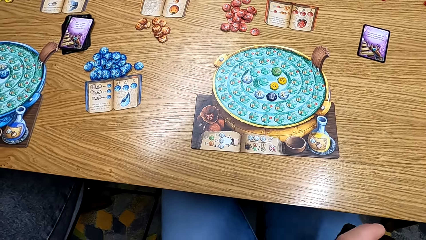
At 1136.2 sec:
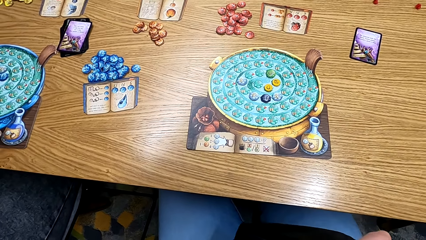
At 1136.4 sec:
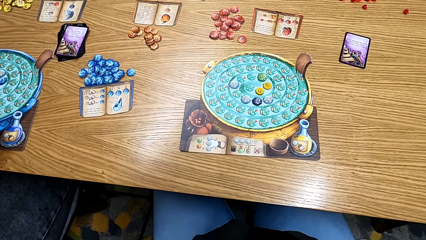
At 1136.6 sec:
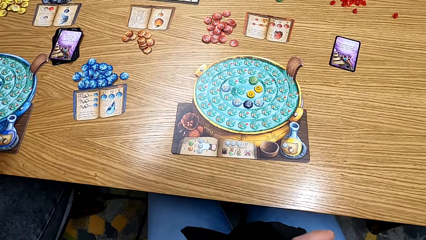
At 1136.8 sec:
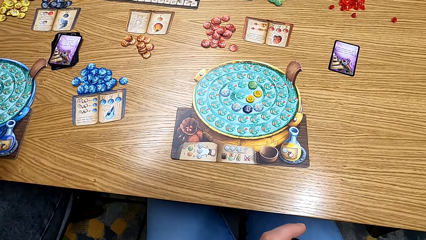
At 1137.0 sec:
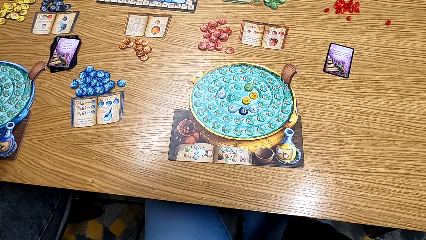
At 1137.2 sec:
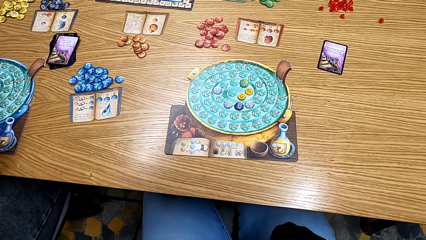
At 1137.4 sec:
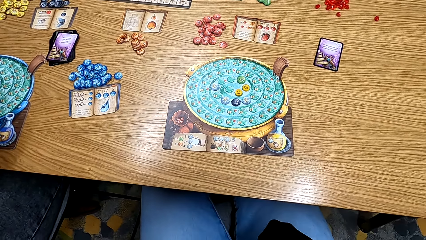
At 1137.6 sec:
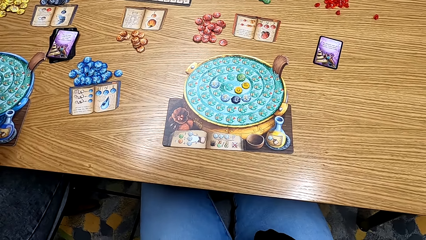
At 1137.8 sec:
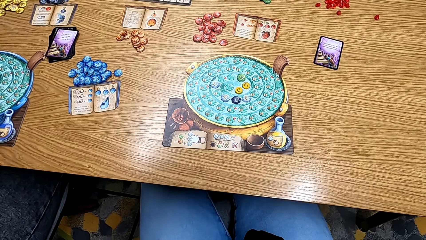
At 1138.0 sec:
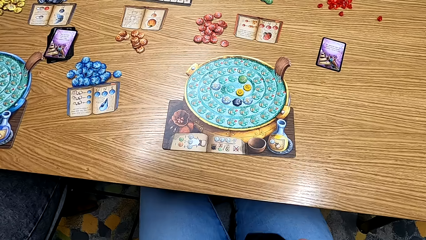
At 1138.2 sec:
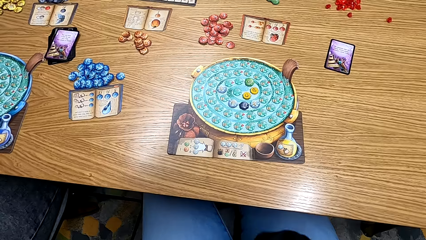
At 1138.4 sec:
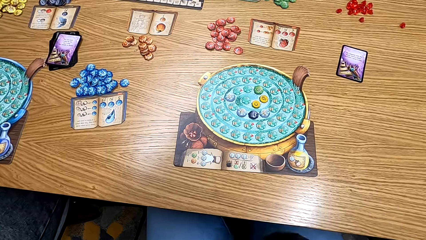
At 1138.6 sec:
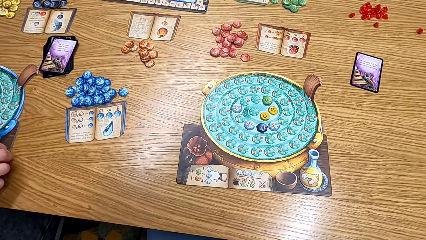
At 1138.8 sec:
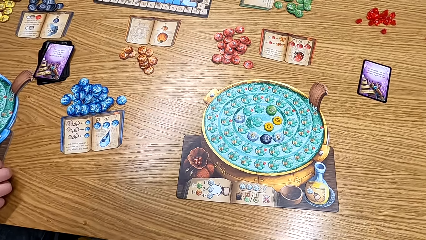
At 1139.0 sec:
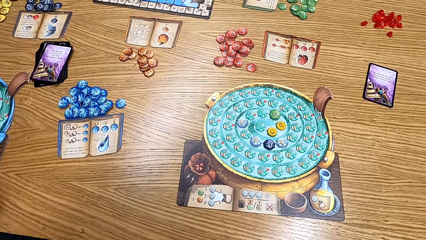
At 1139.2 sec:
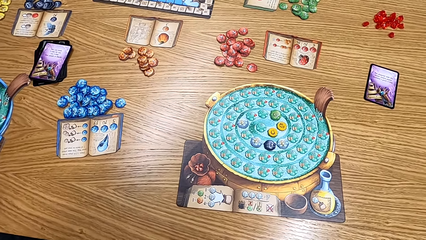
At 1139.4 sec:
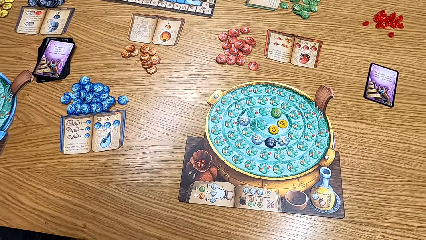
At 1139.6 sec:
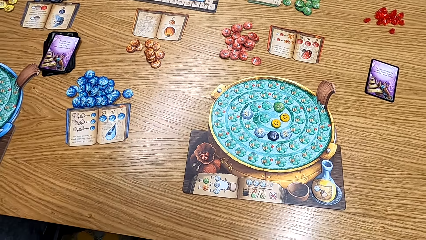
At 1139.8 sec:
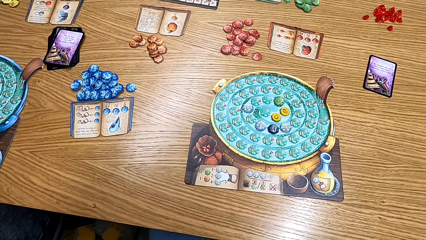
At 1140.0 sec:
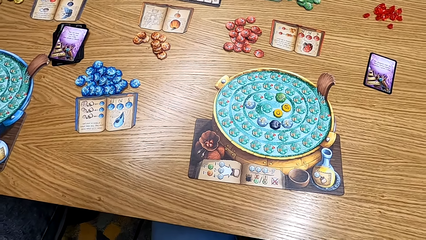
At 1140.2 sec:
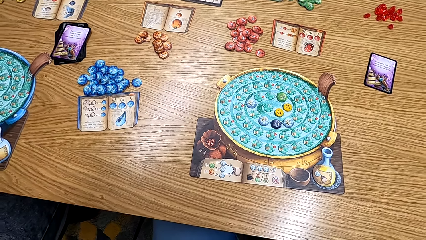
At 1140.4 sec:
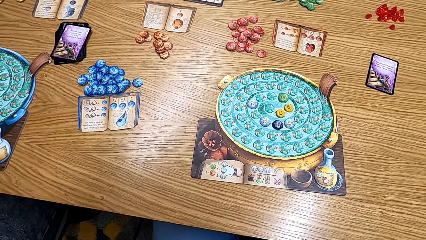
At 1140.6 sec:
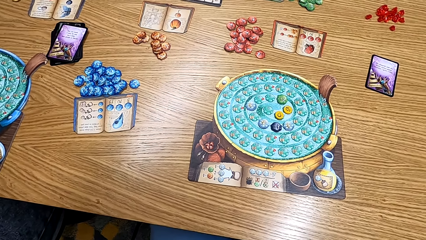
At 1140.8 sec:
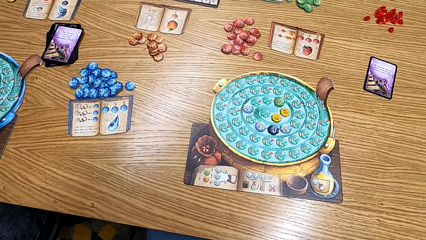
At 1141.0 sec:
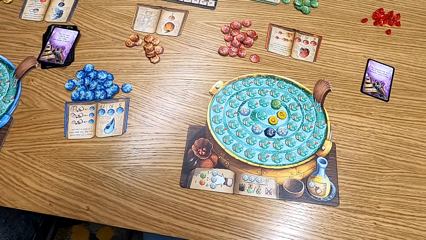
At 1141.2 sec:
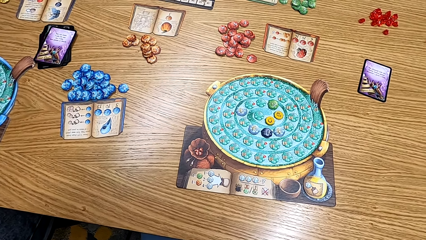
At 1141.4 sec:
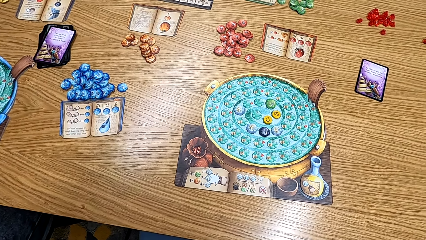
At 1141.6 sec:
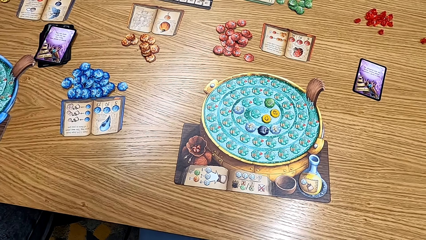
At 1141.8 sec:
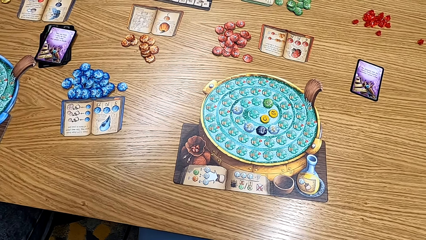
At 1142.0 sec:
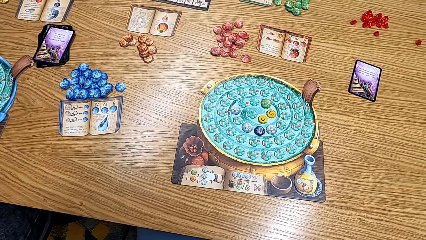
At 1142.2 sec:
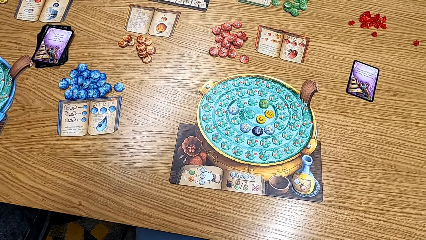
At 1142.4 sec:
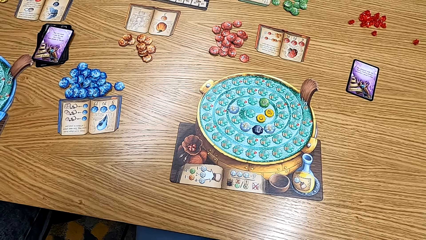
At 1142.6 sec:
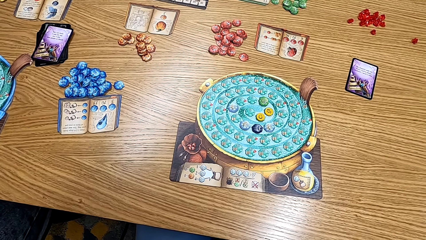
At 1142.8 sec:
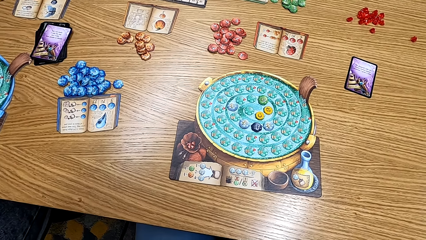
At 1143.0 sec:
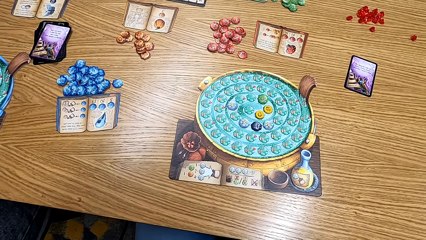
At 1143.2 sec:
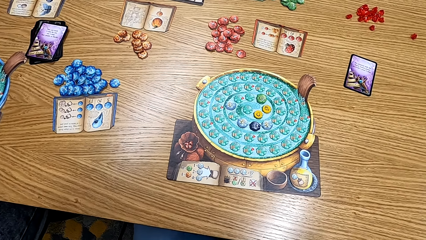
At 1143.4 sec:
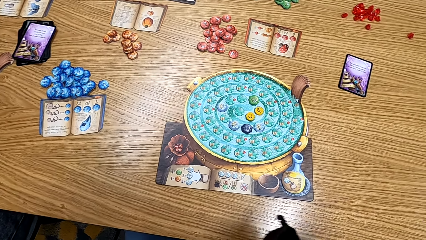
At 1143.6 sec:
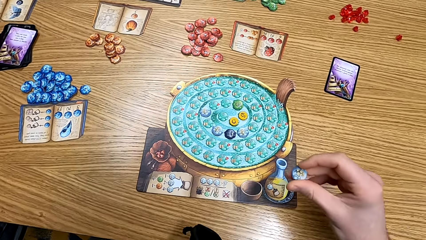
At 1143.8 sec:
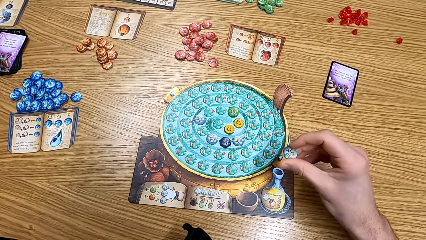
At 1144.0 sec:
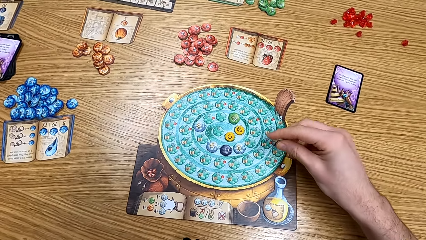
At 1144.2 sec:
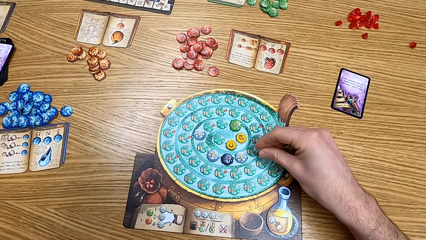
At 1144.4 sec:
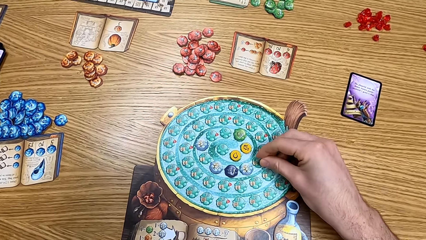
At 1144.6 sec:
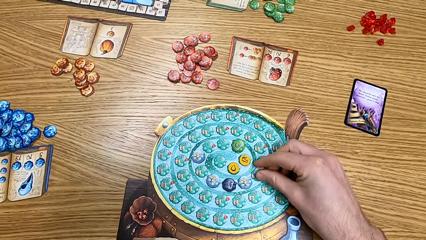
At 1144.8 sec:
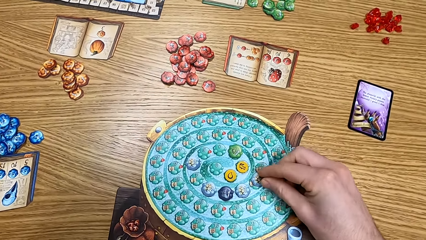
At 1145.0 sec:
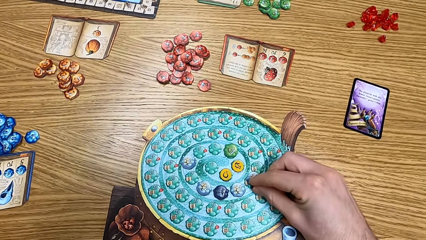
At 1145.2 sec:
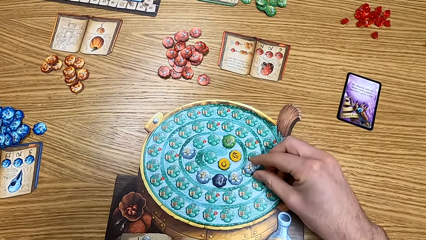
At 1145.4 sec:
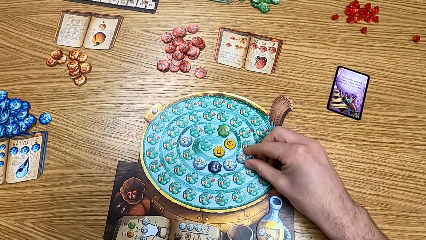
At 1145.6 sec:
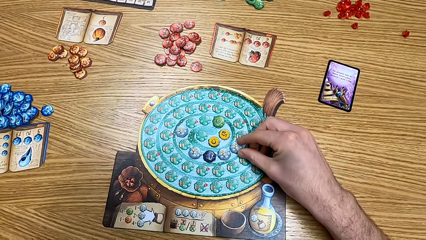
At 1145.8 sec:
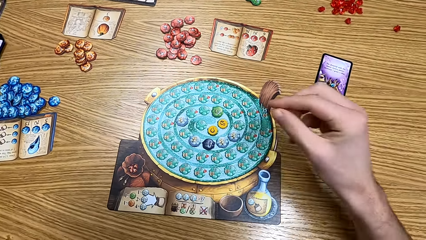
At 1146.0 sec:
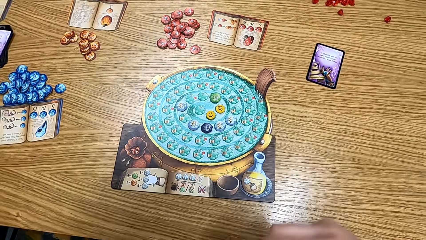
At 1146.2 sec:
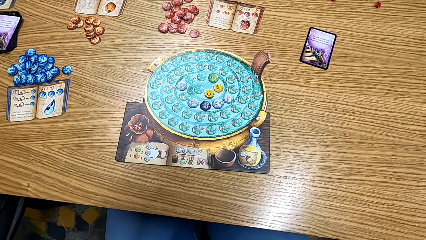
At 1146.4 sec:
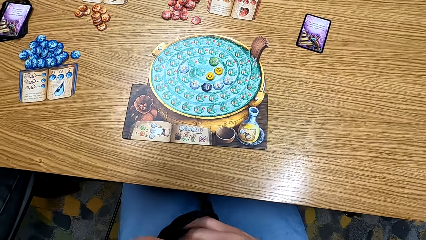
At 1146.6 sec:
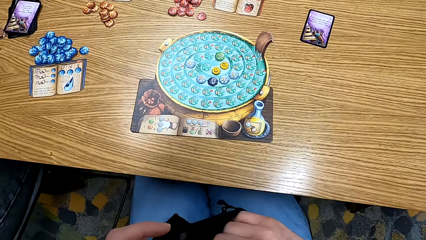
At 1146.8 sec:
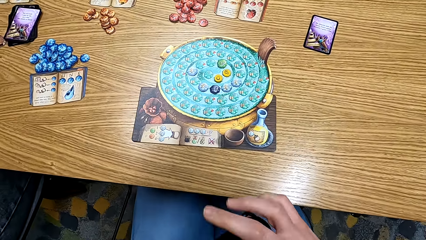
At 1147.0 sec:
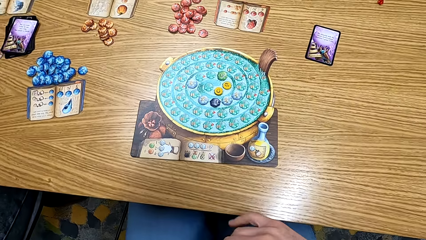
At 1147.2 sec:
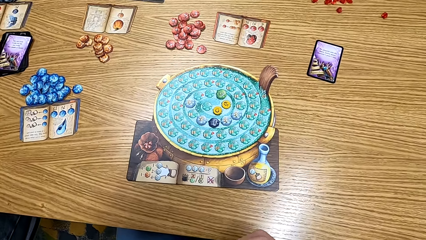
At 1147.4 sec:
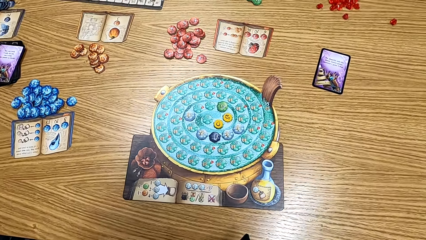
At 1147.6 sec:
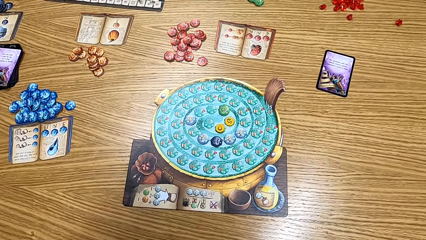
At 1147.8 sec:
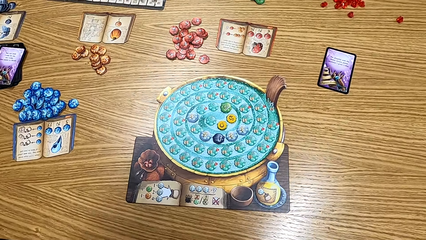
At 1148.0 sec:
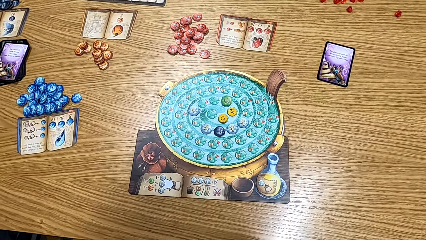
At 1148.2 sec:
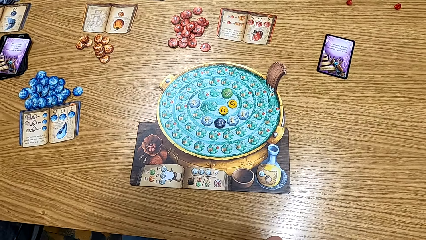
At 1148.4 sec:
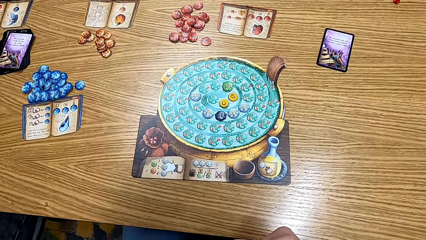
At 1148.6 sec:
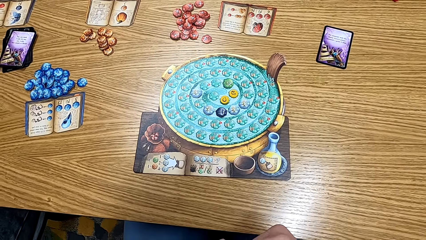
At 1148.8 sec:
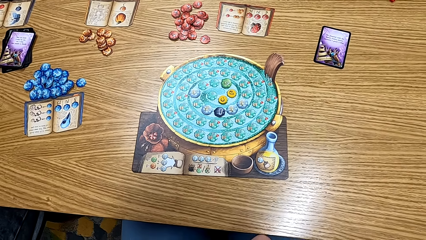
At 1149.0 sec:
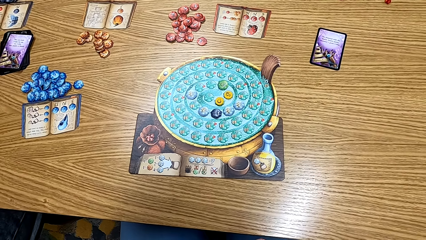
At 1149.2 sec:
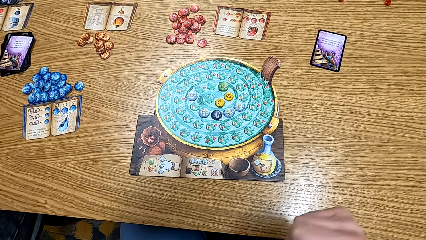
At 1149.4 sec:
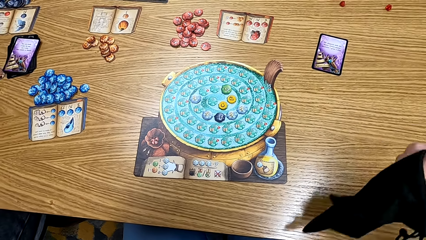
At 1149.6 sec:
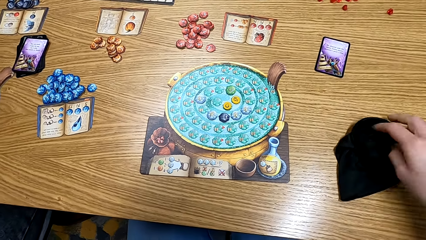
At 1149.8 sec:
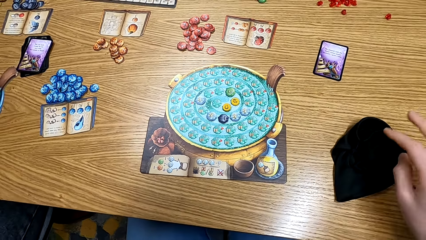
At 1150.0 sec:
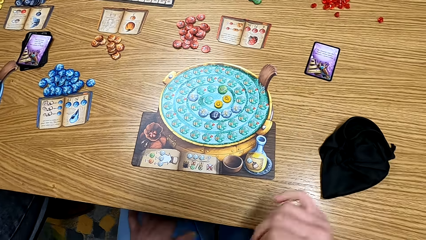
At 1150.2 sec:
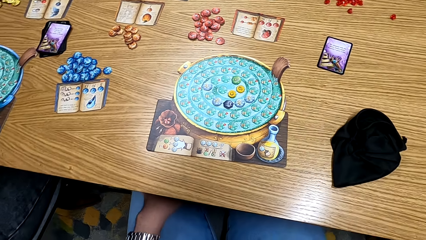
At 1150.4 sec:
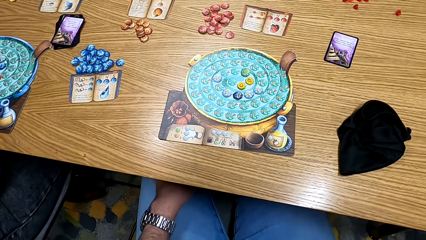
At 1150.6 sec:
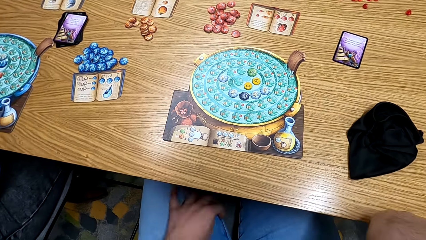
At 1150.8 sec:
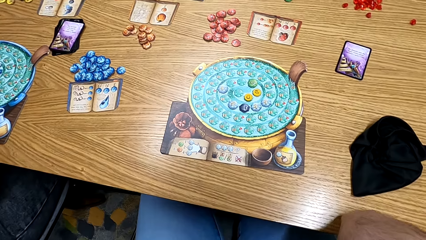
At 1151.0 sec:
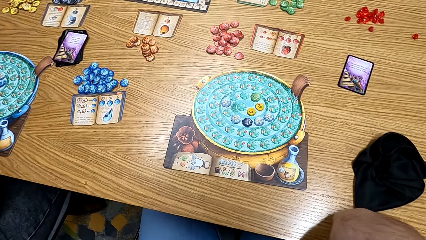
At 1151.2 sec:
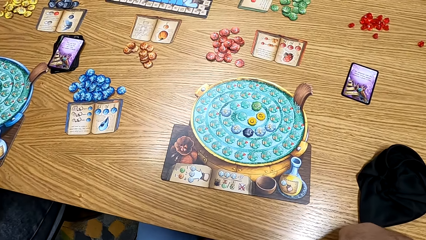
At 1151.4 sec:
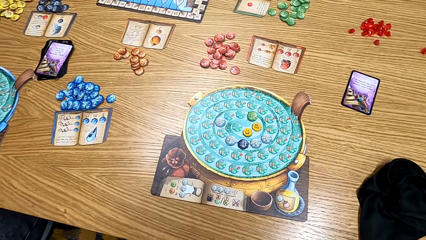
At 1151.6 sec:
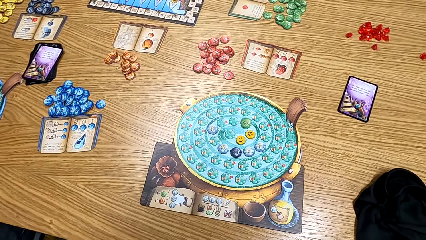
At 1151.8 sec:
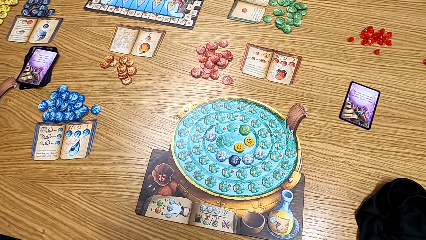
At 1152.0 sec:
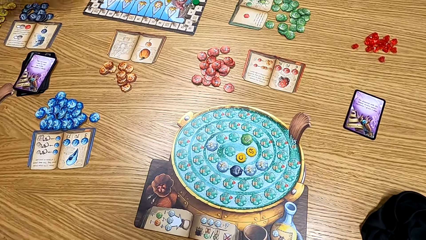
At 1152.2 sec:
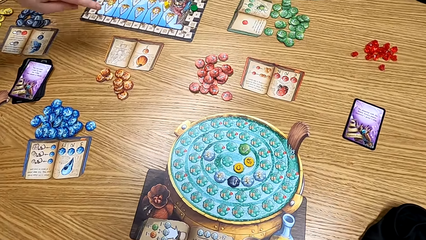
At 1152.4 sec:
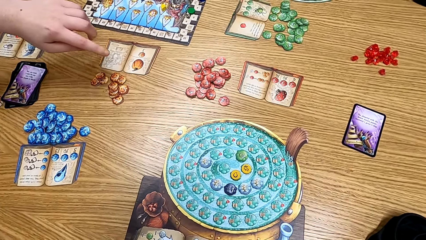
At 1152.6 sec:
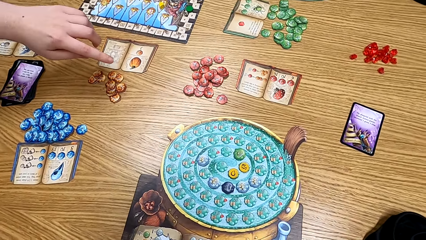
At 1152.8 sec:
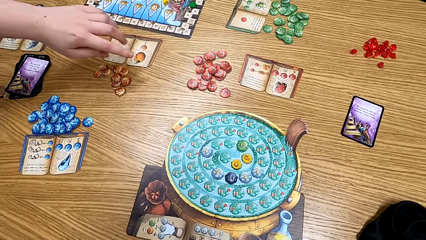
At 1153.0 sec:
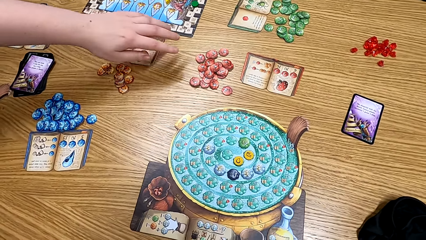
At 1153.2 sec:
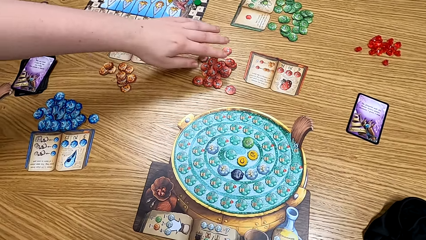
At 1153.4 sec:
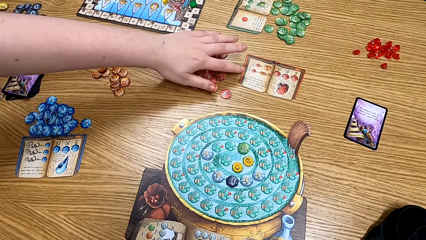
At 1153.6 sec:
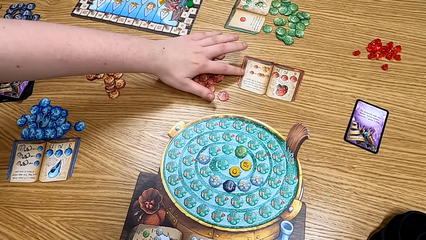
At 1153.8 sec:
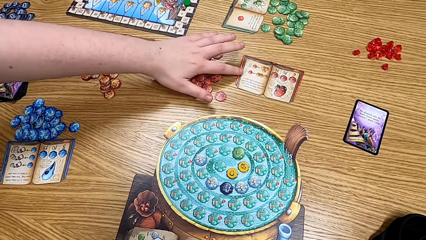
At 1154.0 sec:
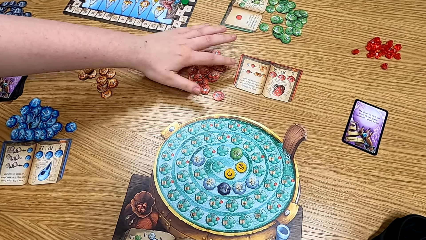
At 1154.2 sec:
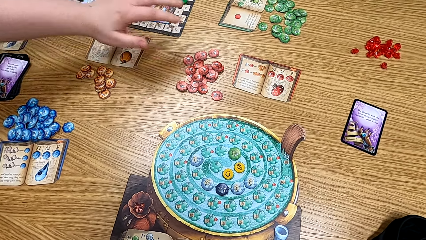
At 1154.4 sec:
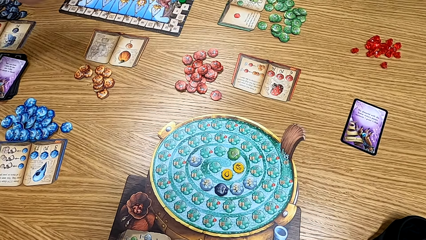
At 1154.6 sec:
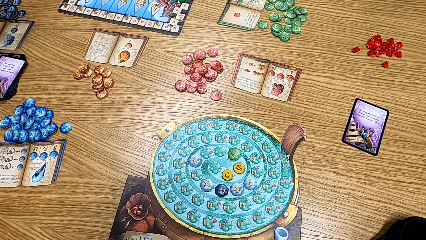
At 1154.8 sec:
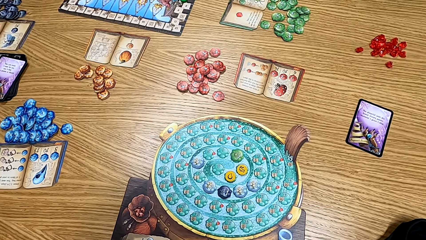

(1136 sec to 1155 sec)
The camera wearer looks at the game on the table. They put the blue chip or cards on the board. They hold the bag. They put the black bag on the table. A man points at the orange ingredient book. A woman looks at the bag. The man points at the red ingredient book.
